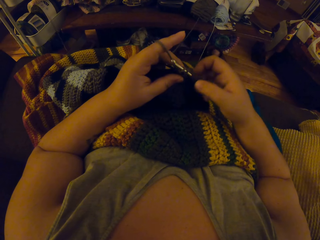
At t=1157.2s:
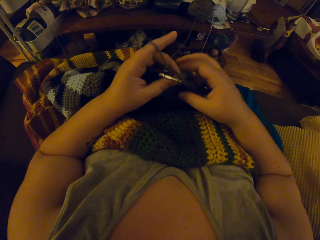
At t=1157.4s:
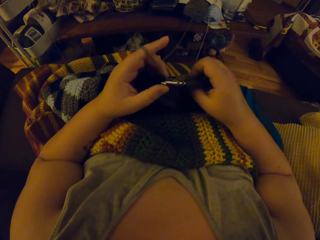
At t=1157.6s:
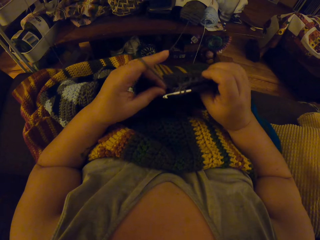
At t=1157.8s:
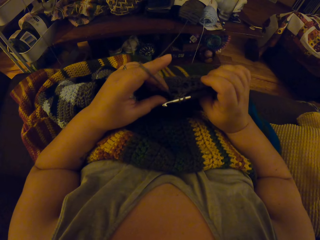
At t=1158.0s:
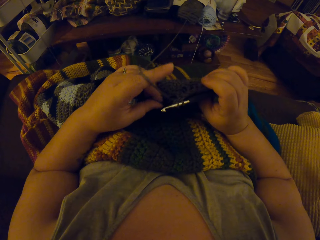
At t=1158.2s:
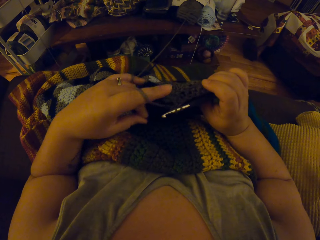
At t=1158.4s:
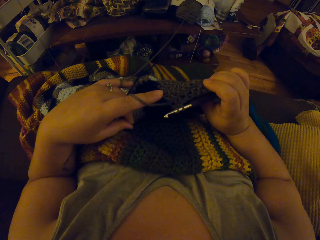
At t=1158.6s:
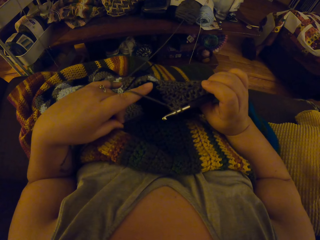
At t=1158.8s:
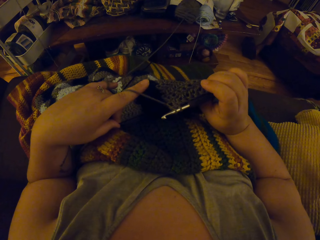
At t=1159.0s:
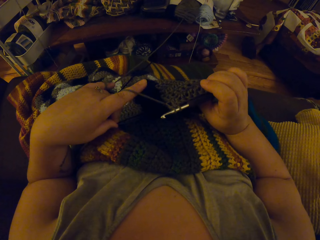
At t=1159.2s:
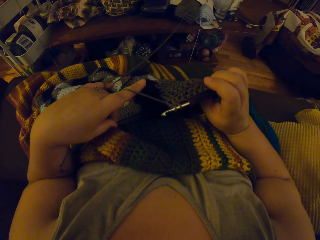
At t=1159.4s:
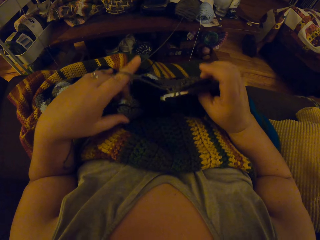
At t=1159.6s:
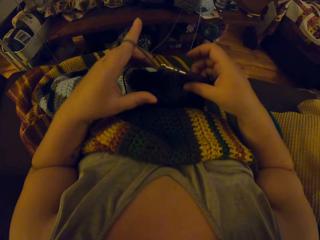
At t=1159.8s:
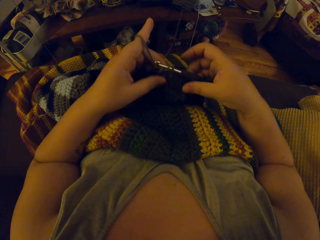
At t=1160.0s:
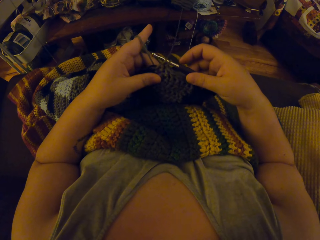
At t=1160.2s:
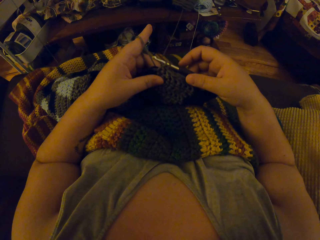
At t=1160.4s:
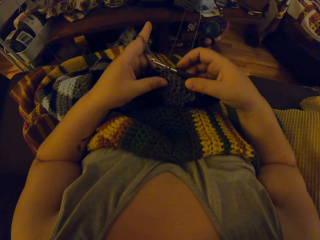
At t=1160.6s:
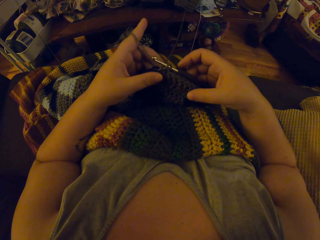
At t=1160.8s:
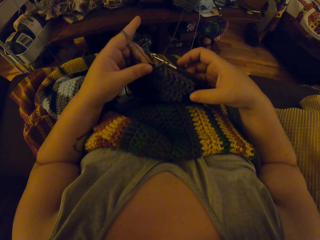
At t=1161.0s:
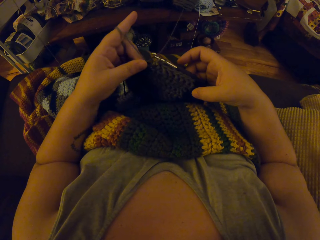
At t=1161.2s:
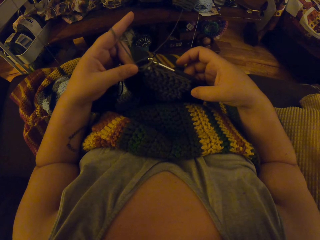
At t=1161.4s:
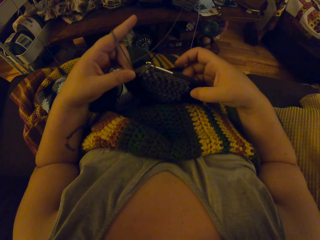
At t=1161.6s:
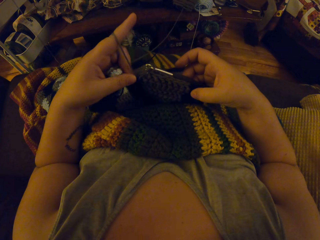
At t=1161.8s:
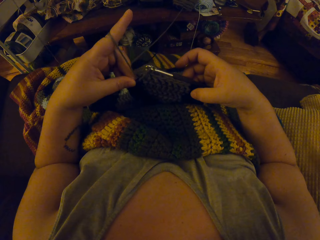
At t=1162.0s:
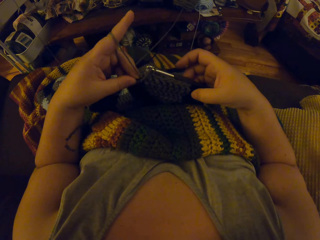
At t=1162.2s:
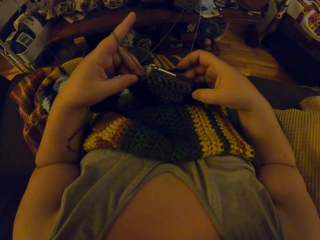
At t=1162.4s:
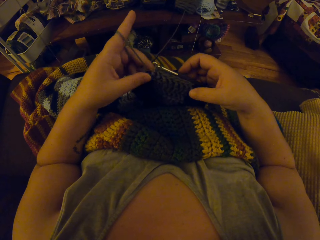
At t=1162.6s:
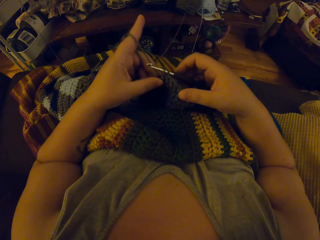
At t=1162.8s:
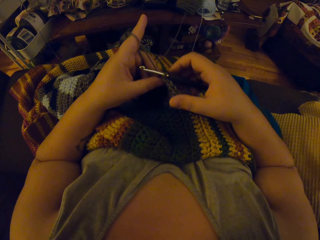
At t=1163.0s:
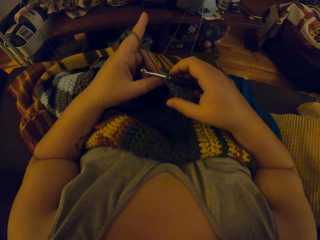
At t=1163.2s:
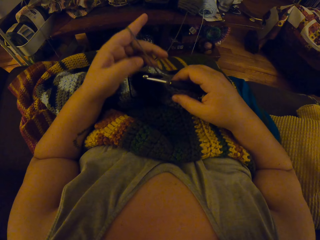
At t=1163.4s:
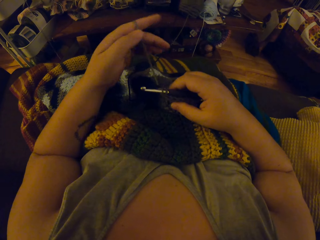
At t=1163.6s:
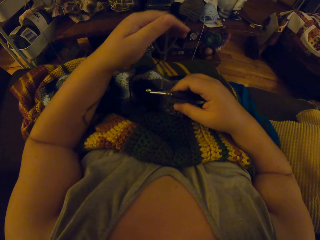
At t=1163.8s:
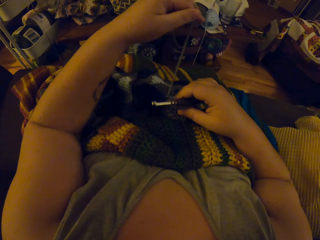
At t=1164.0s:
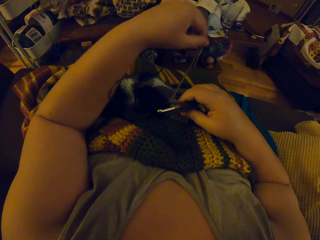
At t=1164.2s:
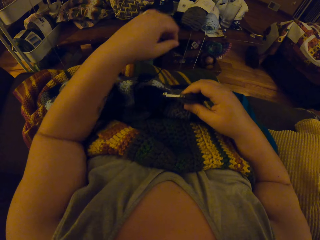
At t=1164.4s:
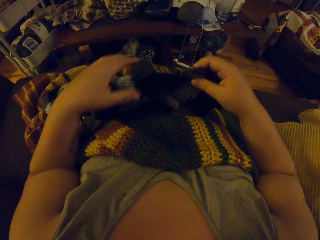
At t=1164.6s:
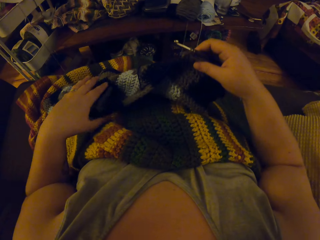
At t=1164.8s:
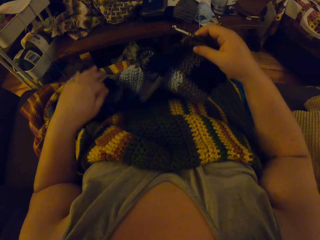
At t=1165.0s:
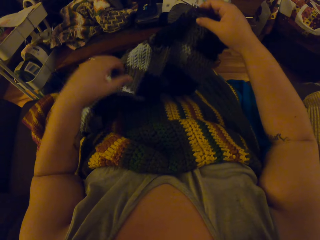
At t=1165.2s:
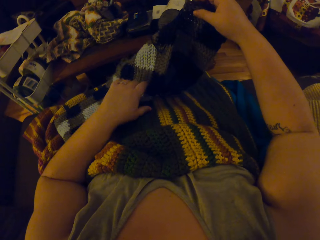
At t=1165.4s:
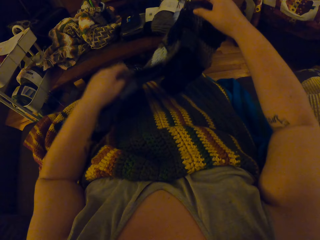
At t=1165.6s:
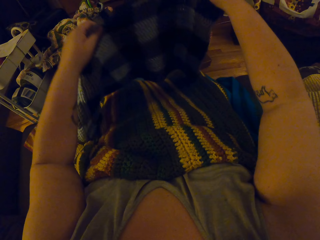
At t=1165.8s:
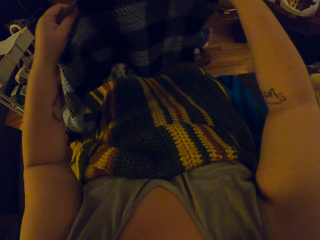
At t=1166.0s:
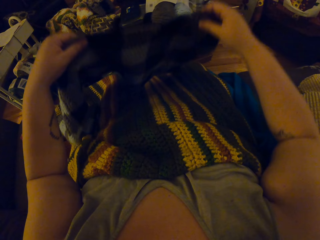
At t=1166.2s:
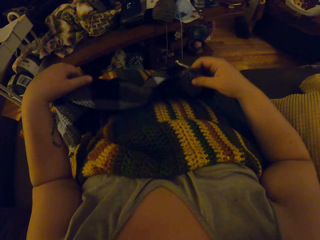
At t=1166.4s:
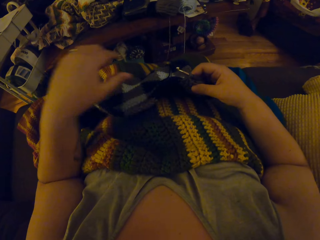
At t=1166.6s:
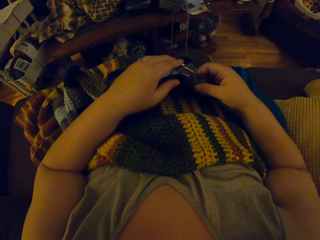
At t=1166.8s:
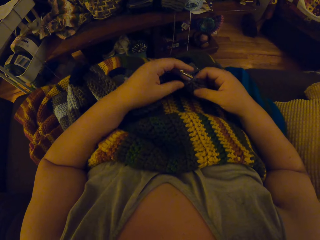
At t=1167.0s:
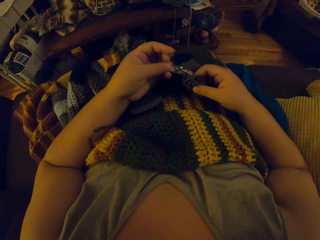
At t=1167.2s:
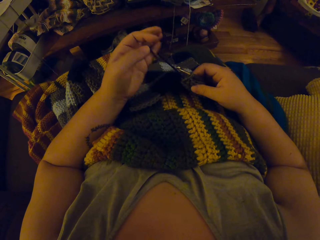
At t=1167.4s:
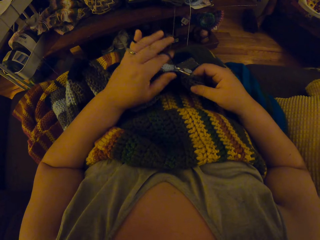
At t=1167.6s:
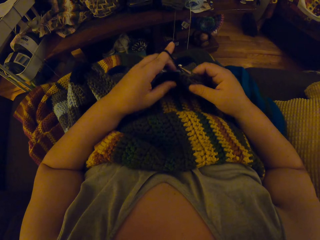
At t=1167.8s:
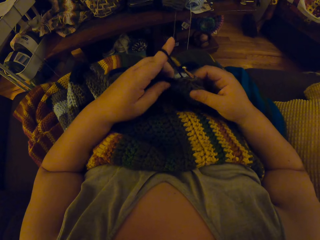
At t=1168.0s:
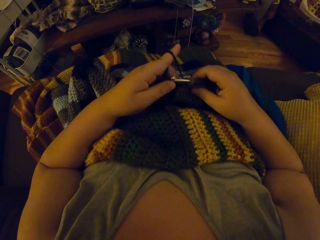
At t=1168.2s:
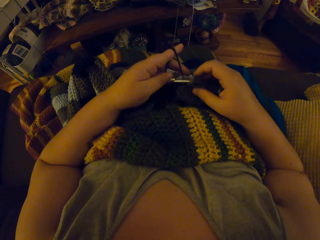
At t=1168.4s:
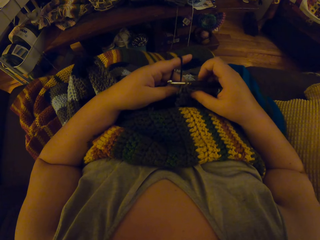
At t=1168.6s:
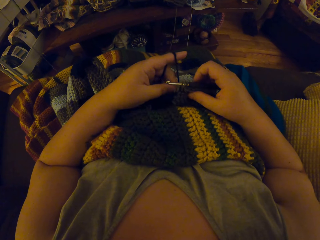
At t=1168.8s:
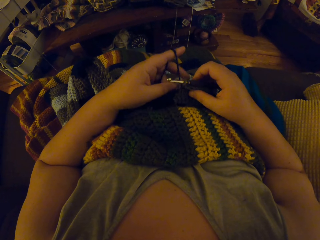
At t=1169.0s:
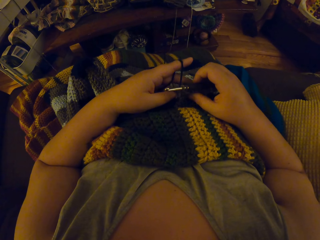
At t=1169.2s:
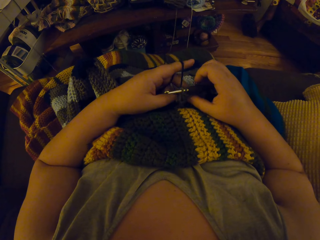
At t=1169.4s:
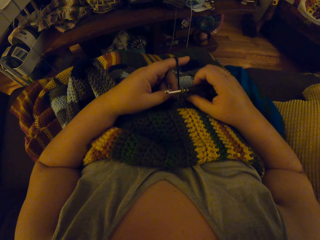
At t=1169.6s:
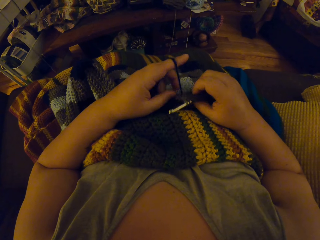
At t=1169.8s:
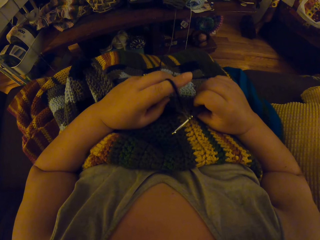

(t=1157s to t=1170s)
The camera wearer pulls out the yarn. They adjust the garment. They lift up the yarn, bring the yarn down and crochet with the yarn.

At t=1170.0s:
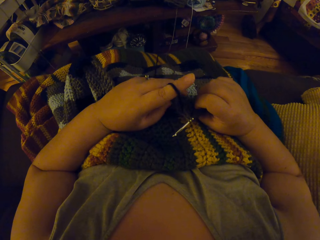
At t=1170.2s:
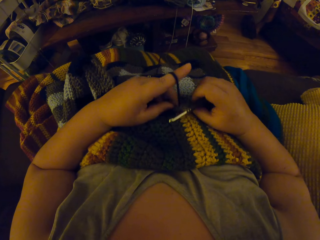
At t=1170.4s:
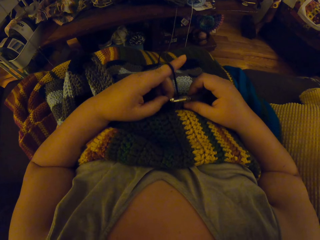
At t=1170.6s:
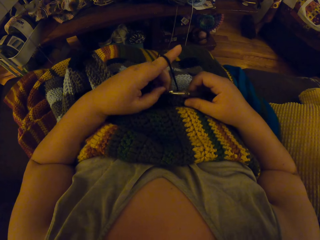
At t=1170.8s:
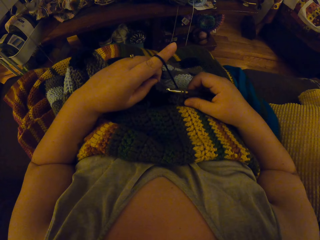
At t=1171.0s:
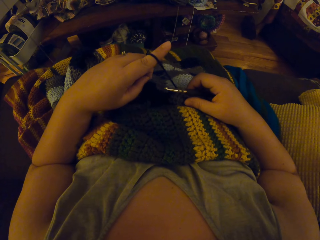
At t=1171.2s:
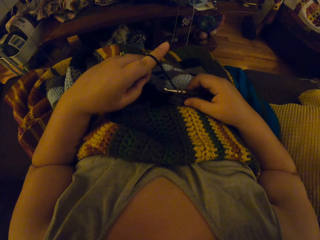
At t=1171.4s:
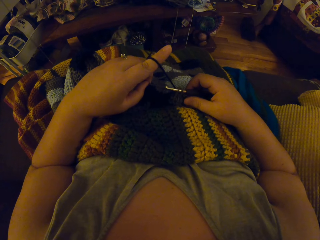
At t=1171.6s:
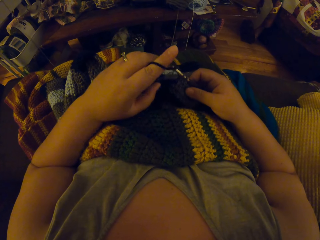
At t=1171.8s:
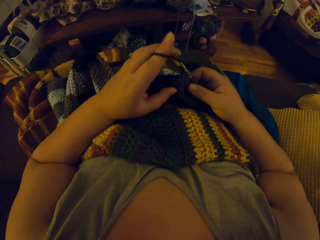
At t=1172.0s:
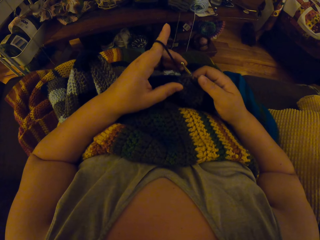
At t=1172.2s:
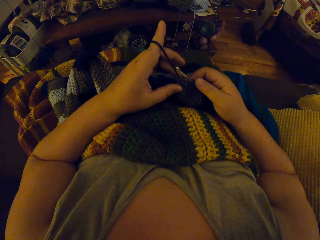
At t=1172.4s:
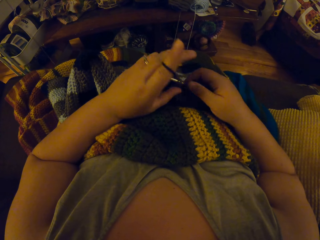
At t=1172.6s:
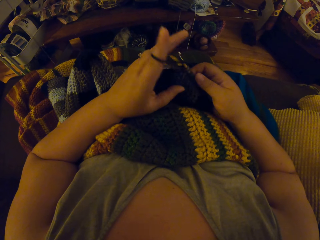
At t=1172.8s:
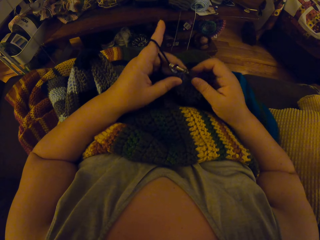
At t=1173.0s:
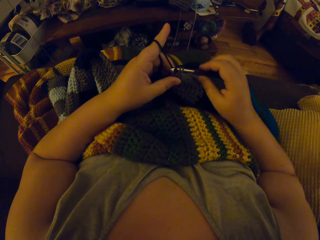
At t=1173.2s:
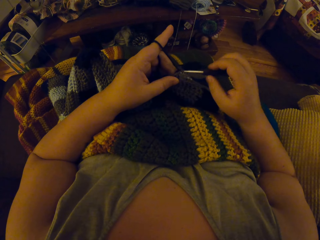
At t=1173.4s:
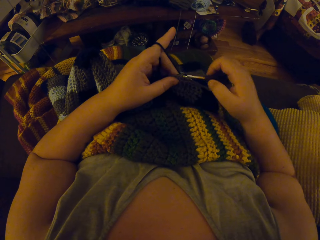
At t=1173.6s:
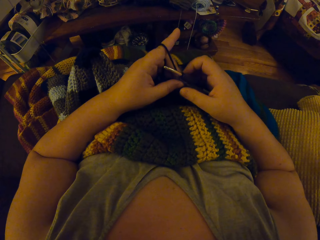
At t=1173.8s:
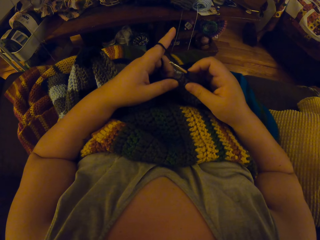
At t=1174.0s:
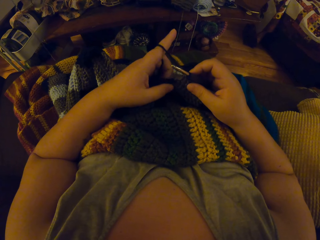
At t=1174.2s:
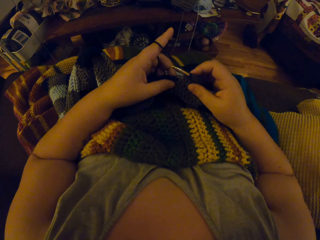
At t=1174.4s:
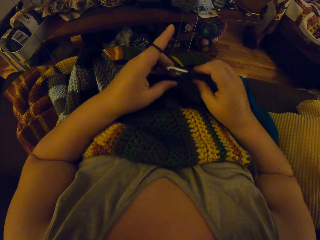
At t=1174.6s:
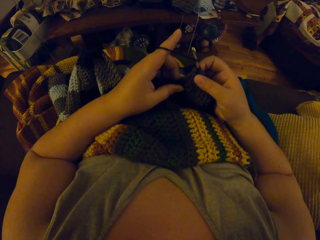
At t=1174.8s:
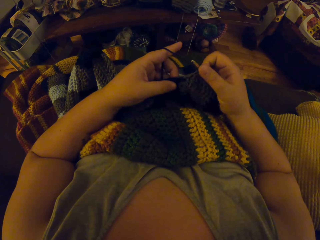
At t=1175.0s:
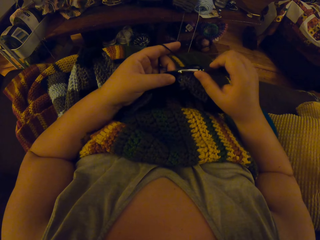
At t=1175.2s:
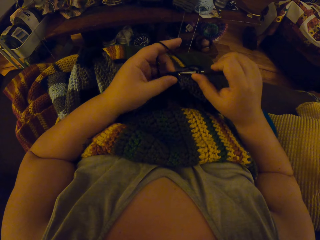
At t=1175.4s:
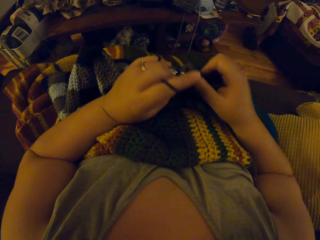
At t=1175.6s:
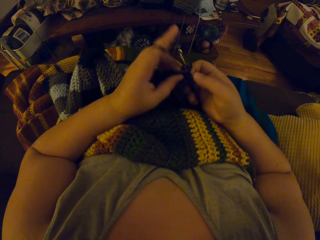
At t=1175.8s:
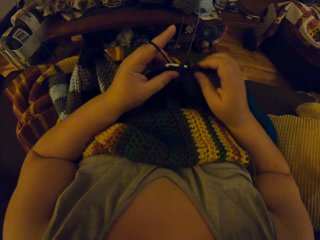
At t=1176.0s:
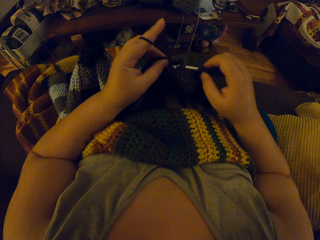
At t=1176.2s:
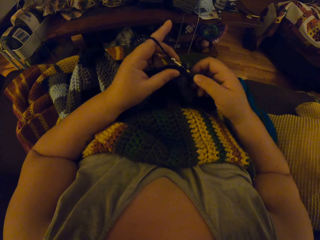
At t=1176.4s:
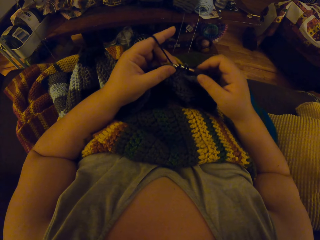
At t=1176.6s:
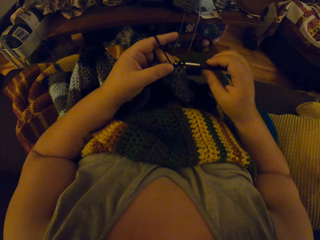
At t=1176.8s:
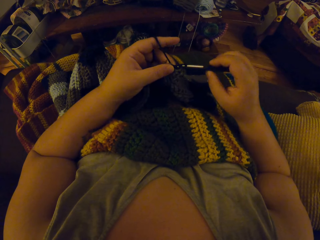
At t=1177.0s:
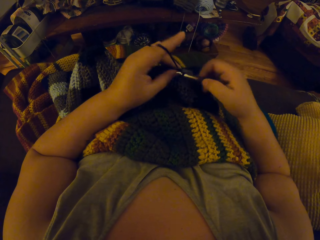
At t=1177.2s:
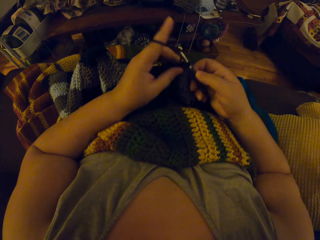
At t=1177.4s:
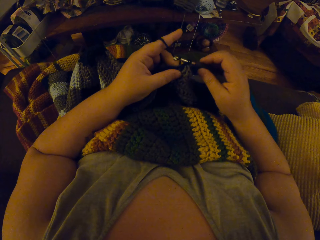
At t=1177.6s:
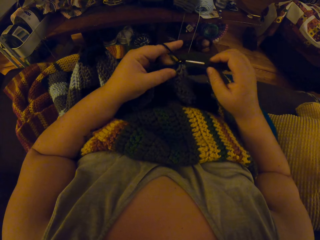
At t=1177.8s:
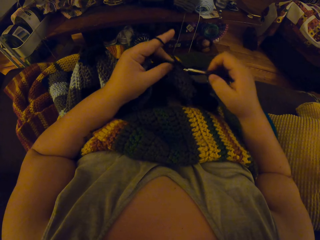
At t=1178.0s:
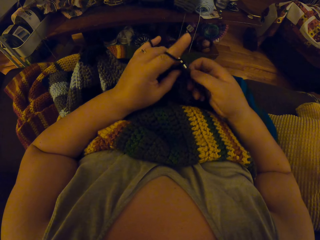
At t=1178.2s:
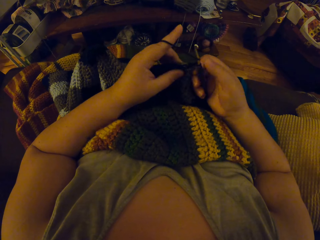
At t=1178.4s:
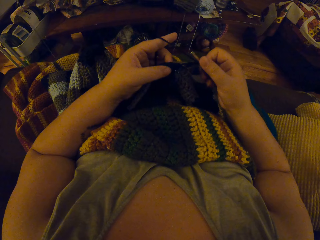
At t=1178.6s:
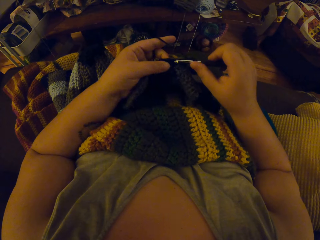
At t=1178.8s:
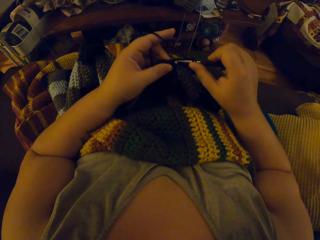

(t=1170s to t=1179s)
The camera wearer knits the garment.
